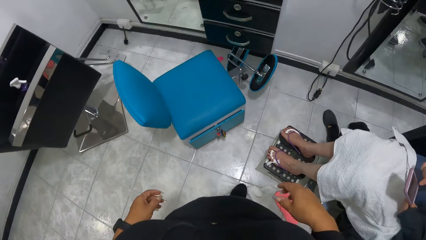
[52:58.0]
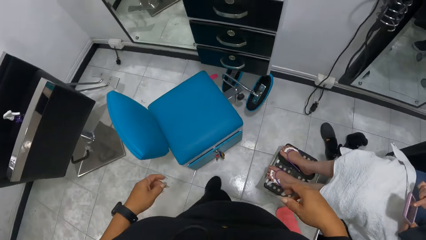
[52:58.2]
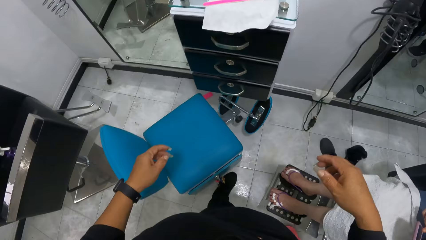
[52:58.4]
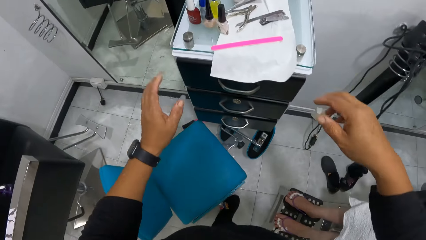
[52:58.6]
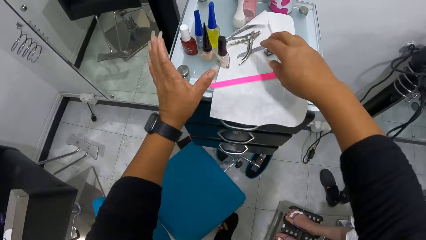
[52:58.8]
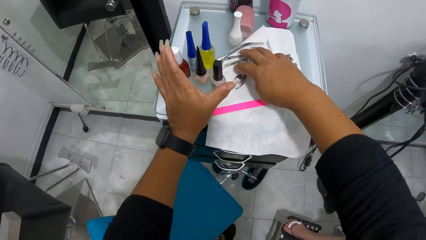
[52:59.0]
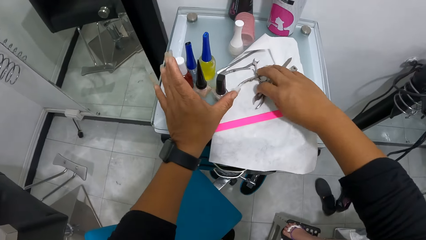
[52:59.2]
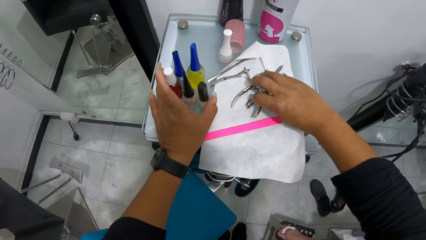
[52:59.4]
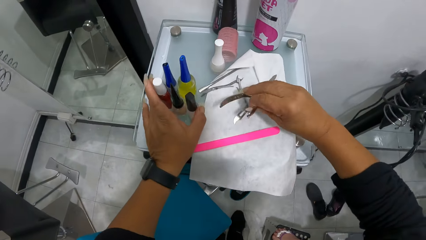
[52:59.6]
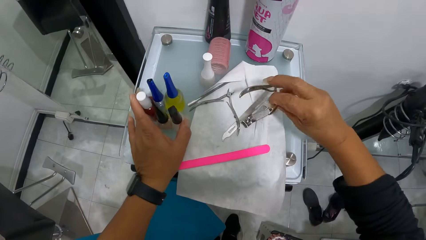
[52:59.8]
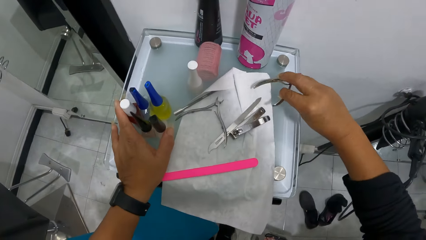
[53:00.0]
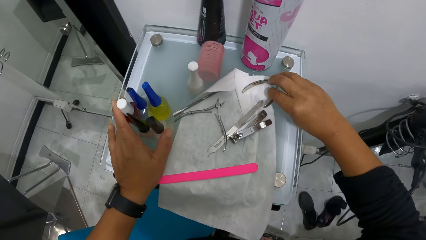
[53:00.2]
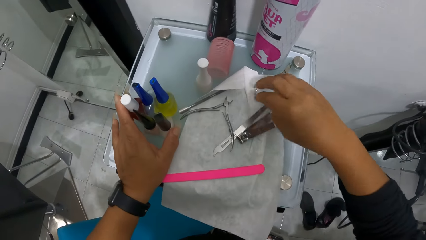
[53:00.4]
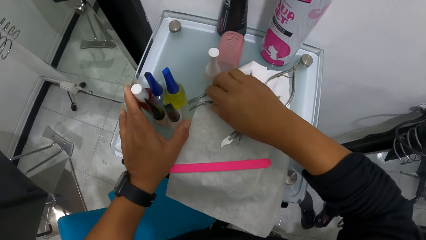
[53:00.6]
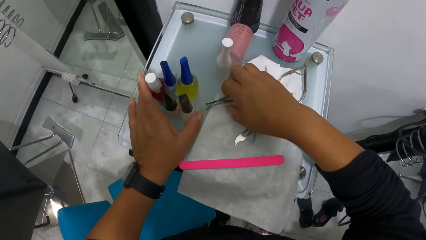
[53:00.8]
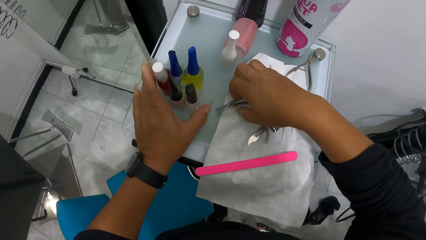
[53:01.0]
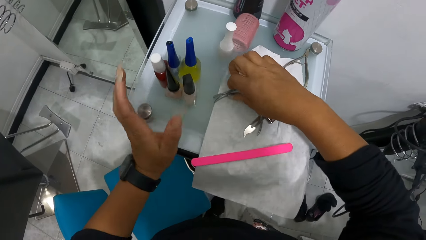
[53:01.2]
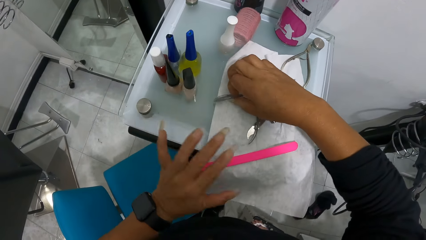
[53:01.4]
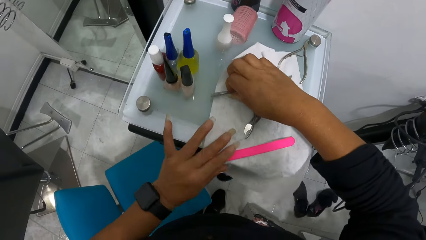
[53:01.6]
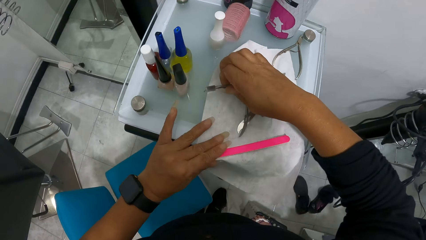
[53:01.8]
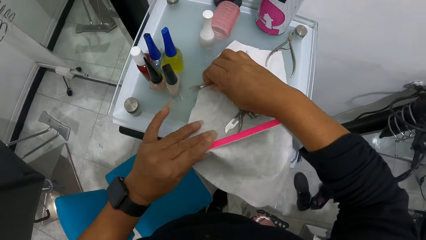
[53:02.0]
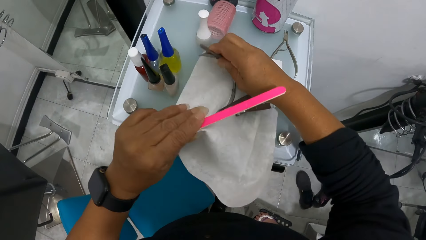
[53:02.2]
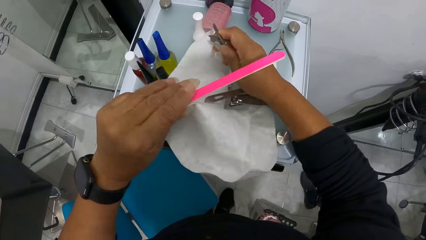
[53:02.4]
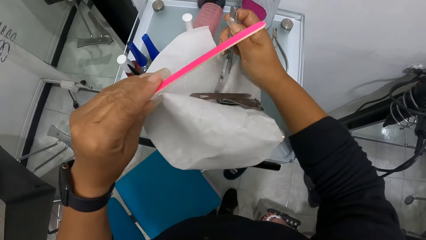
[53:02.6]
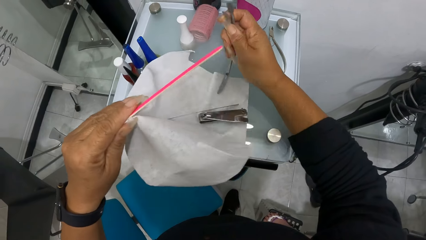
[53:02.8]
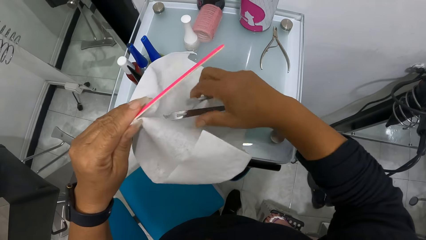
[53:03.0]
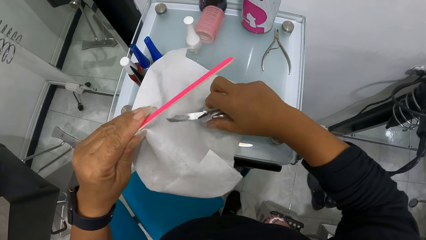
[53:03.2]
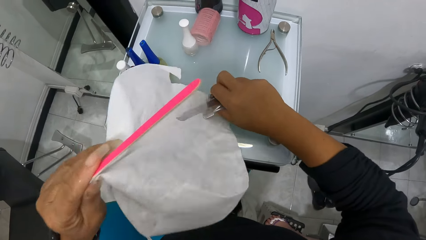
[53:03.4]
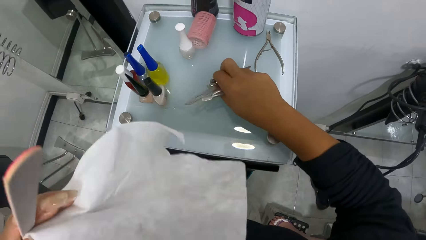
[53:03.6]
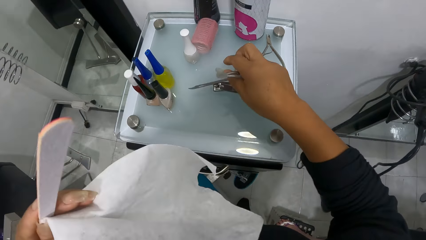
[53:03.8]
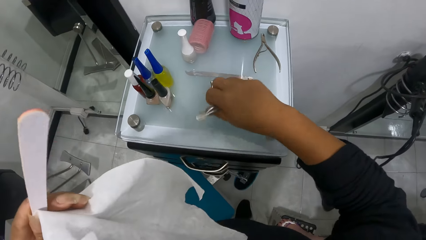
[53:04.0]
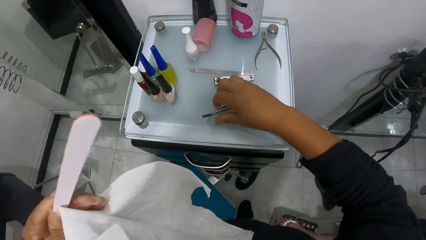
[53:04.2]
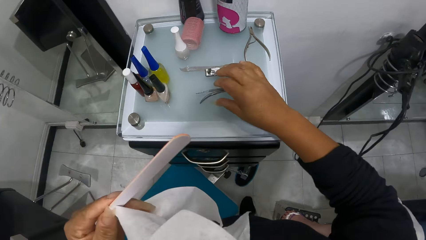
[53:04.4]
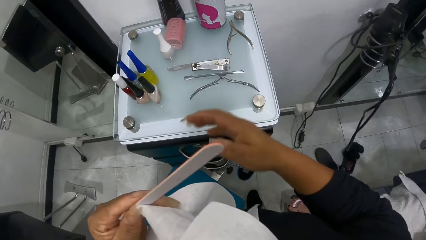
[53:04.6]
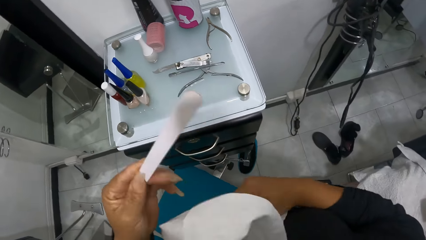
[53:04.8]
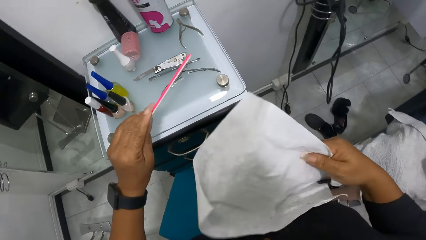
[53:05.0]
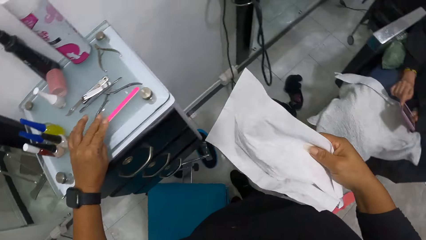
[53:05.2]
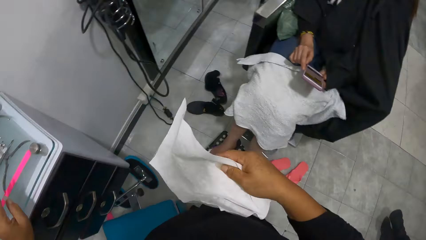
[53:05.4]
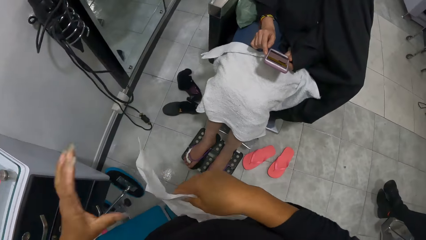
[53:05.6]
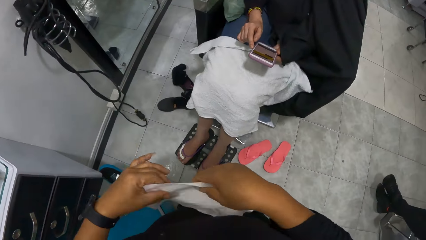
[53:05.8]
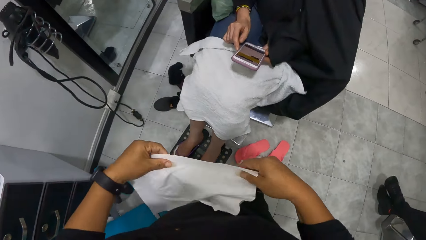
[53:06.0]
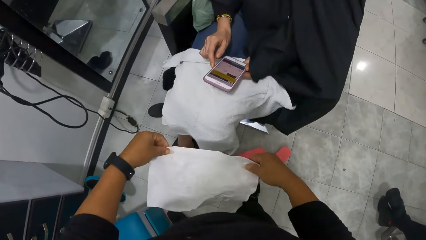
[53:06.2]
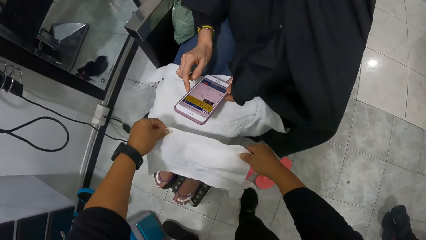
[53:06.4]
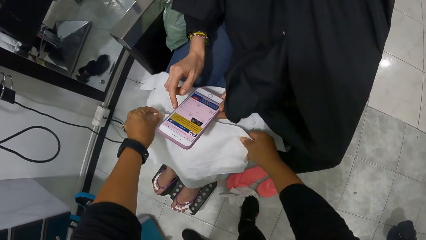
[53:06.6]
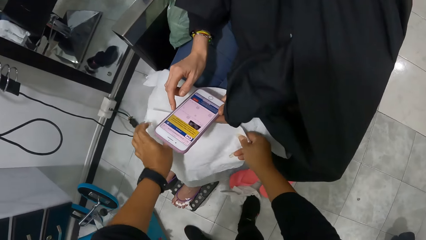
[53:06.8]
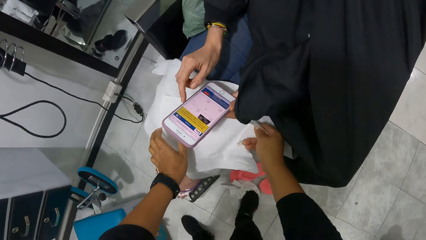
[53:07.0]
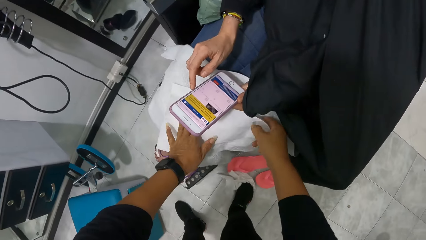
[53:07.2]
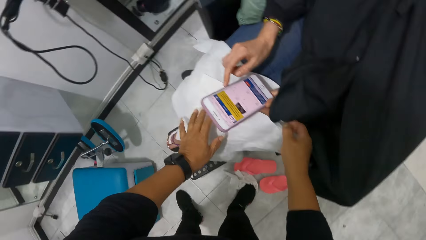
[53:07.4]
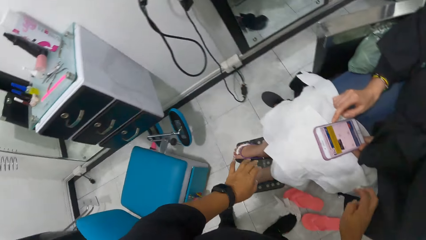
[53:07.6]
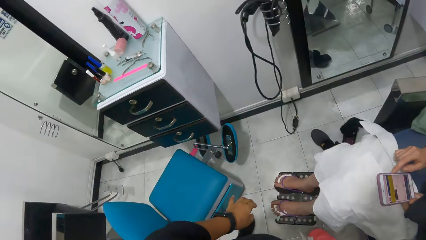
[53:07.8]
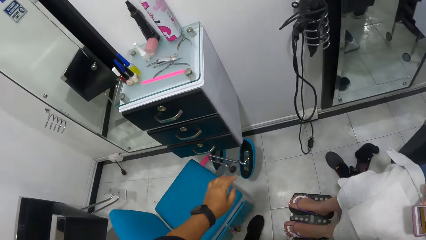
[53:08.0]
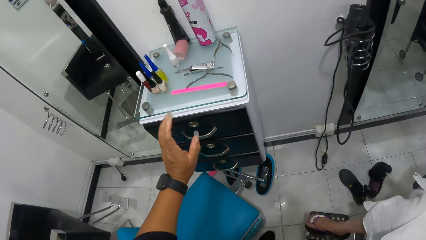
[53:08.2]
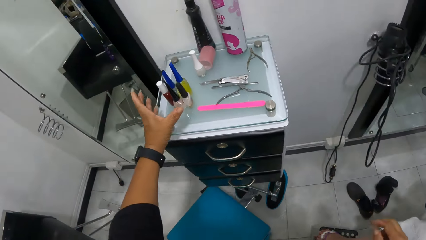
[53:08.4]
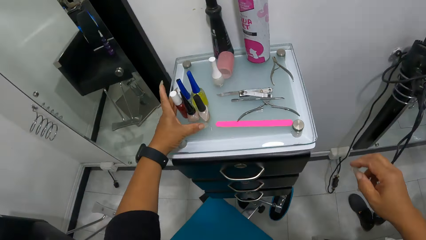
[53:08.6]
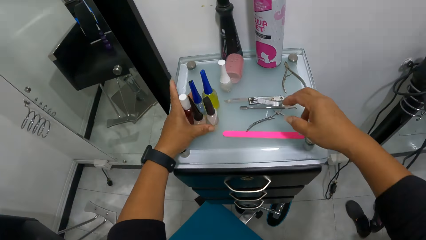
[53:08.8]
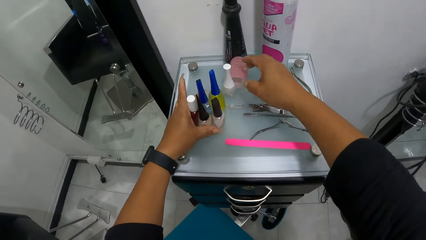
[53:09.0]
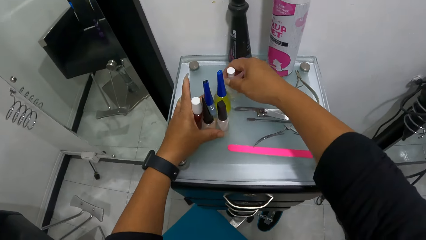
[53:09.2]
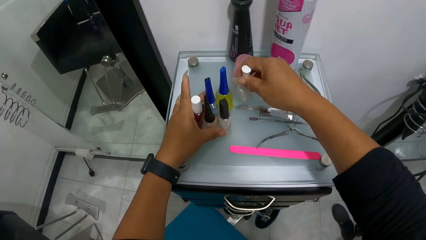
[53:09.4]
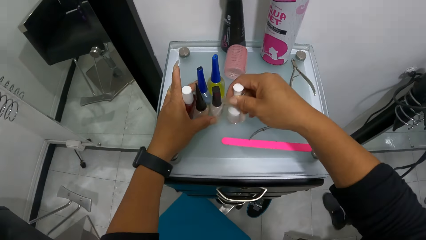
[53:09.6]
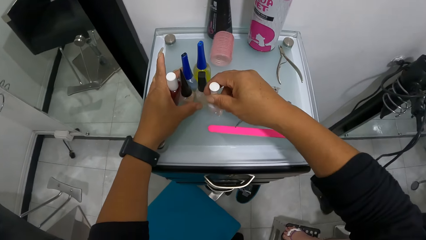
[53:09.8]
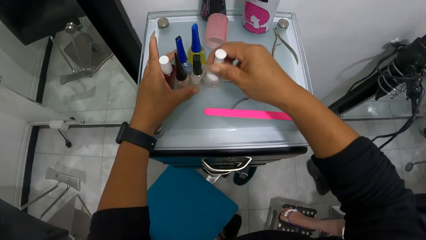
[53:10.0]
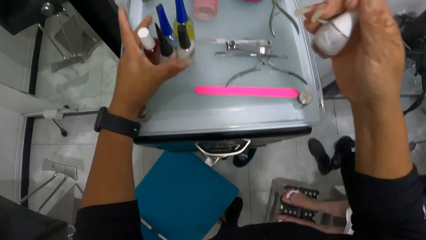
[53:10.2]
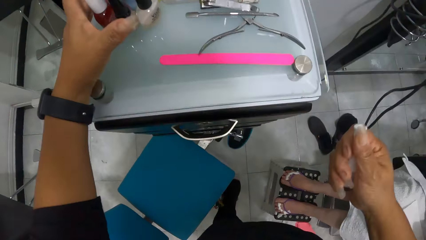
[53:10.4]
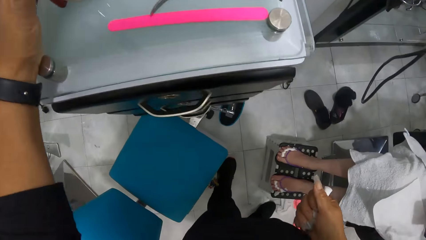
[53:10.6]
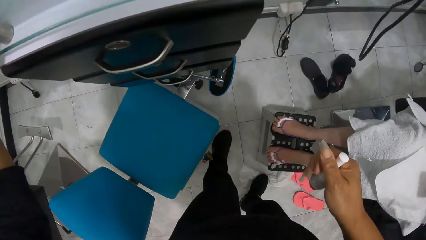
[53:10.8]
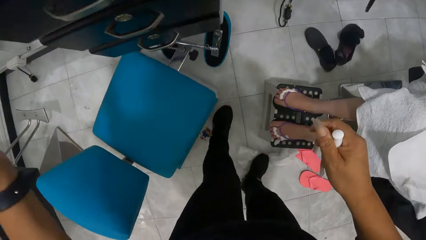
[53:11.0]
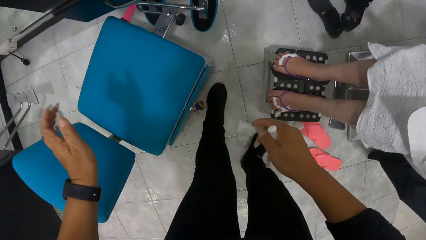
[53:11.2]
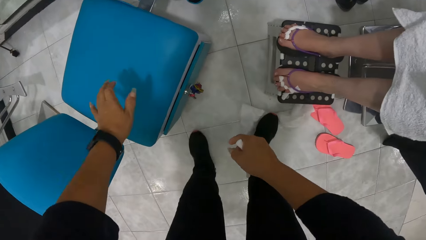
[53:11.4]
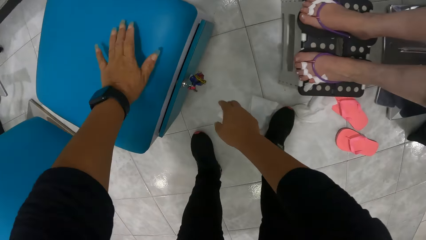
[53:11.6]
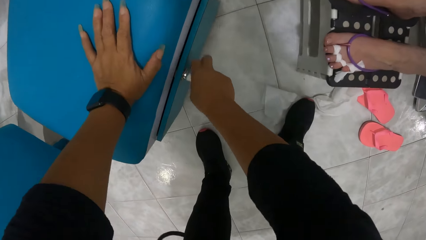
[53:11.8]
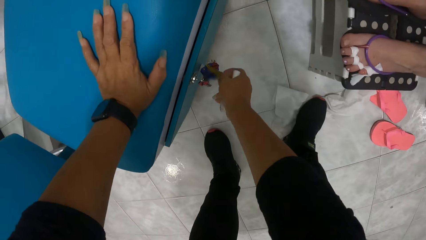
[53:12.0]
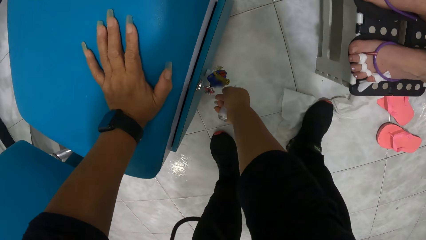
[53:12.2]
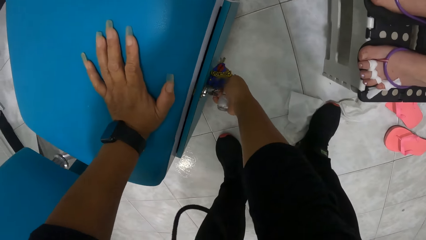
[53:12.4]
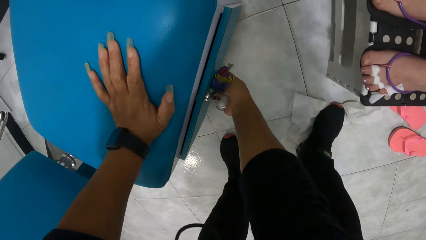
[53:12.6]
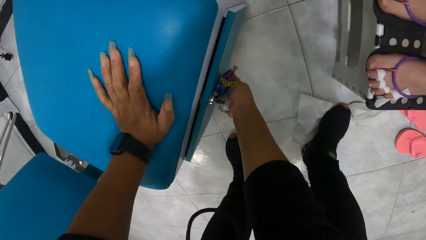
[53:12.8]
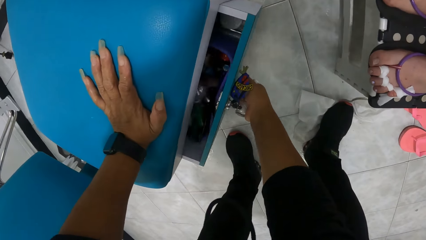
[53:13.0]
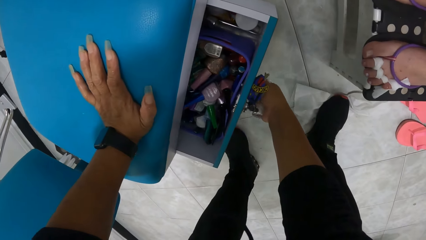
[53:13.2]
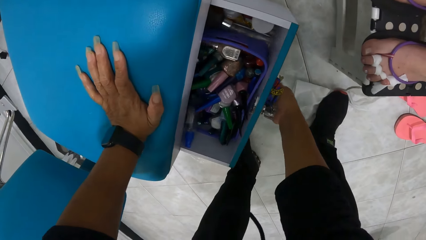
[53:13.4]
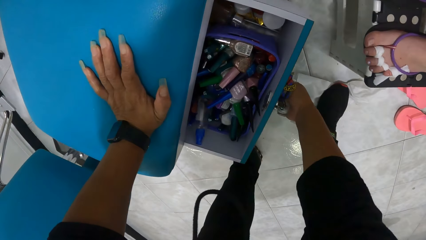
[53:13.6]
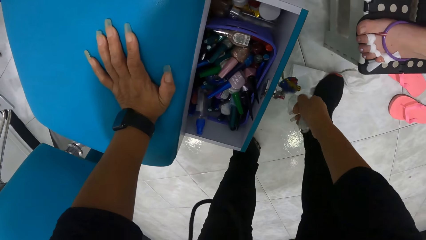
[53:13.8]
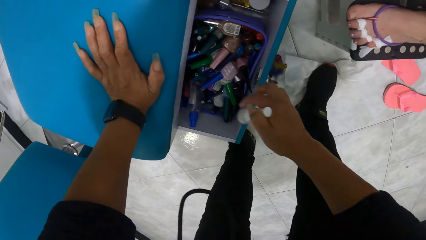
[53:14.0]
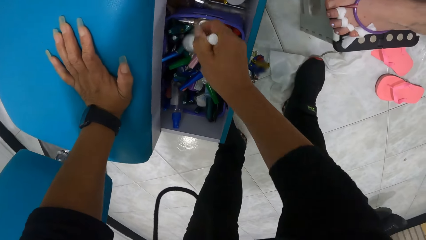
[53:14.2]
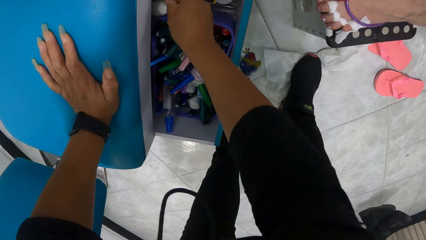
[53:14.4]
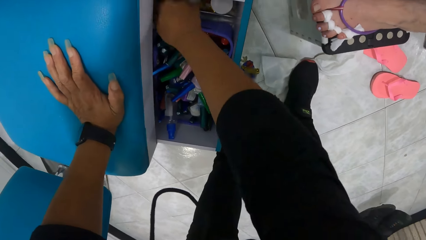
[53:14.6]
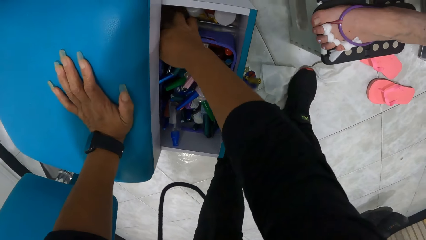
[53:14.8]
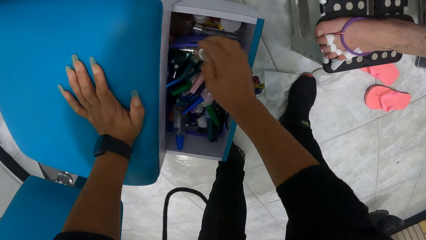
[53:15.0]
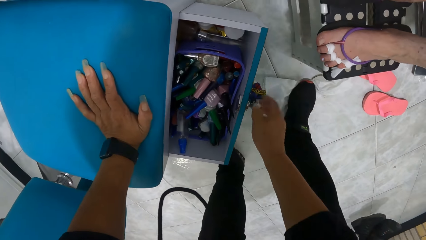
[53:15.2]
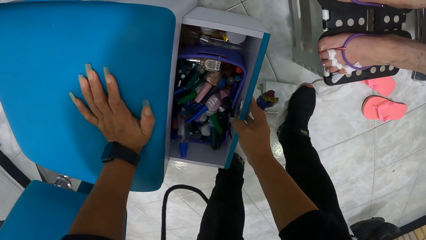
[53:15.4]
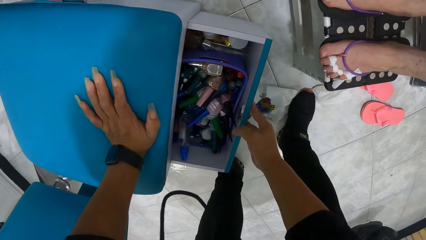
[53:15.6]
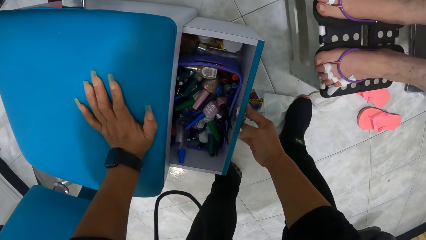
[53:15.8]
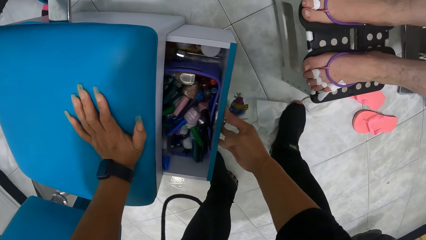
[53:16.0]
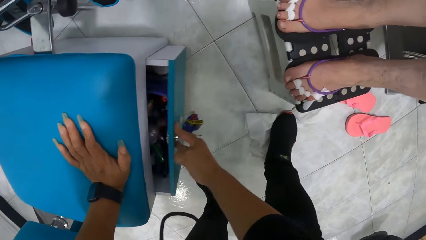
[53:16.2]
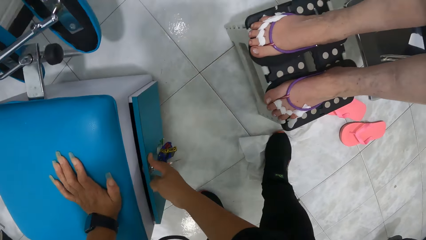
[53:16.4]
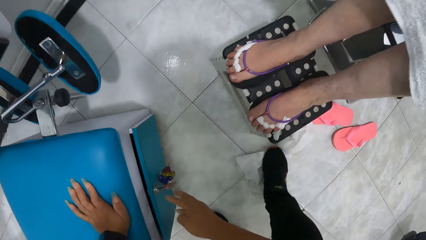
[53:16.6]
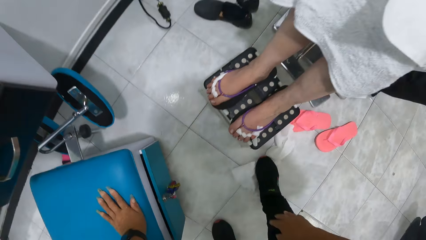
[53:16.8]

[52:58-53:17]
The camera wearer steps on the towel on the floor. She moves nail tools from a piece of tissue paper onto the shelf with both hands. She picks up the piece of tissue paper from the shelf with her left hand. She picks up a nail file. She passes the piece of tissue paper from her left hand to her right hand. She puts the nail file on the cabinet. She holds the piece of tissue paper with both hands. She places the piece of tissue paper onto the woman's lap. She moves nail polish bottles on the shelf with her left hand. She picks up a nail polish bottle from the shelf with her right hand. She pulls the drawer under the chair with her right hand. She drops the nail polish bottle into the drawer. She pushes the drawer with her right hand.
